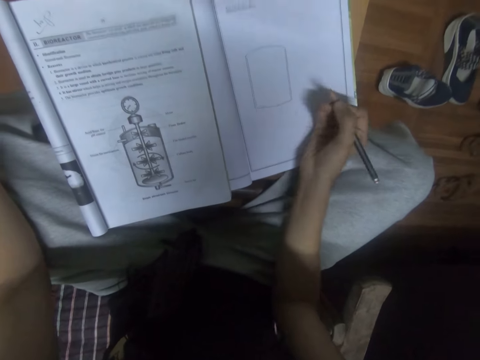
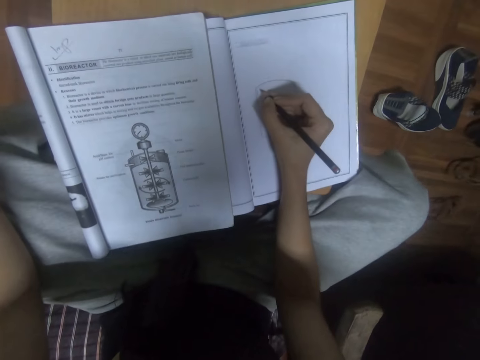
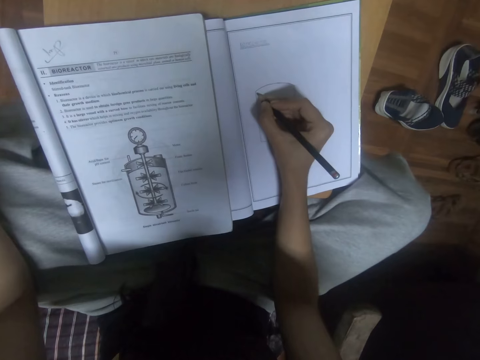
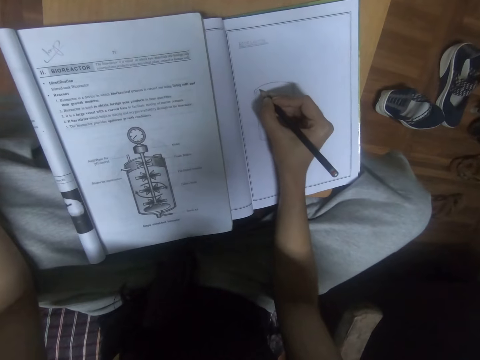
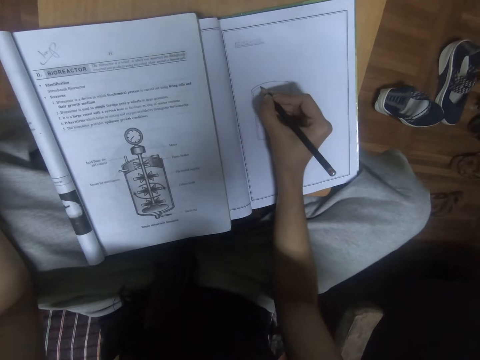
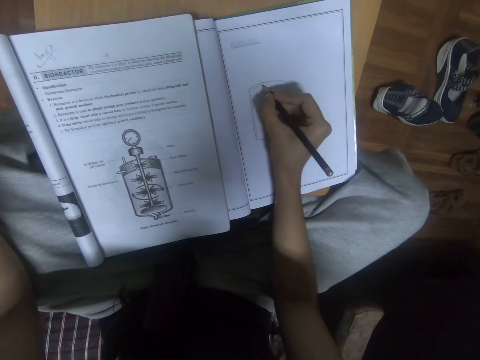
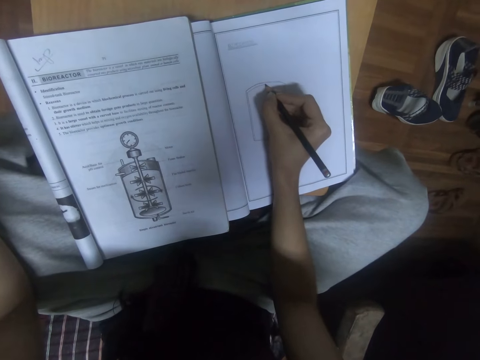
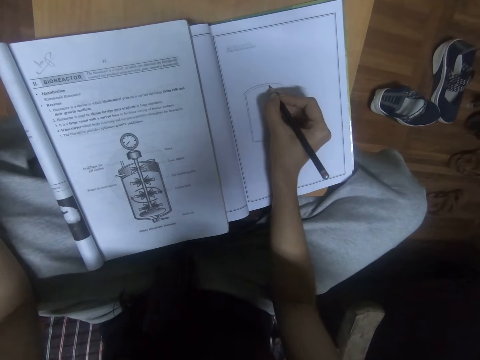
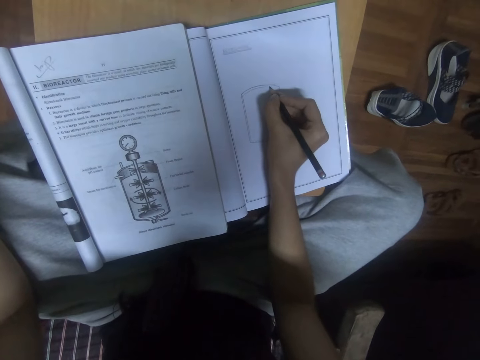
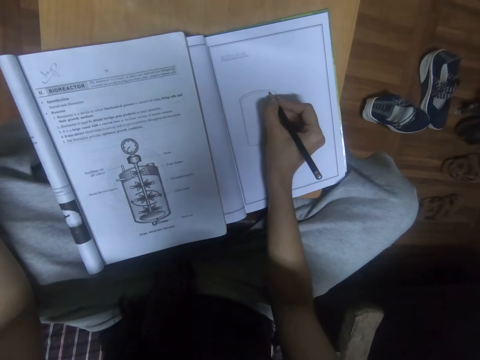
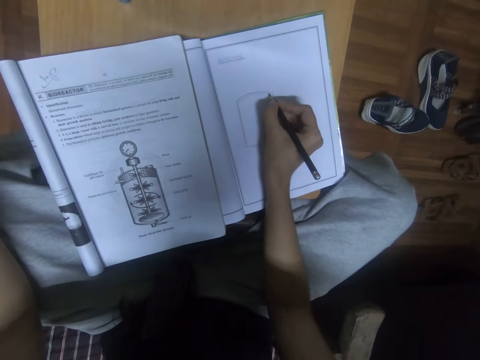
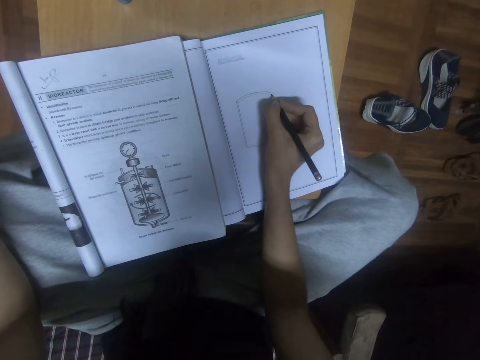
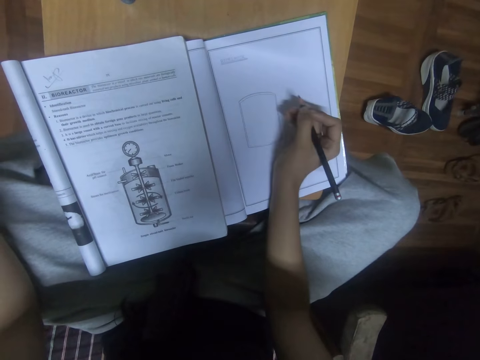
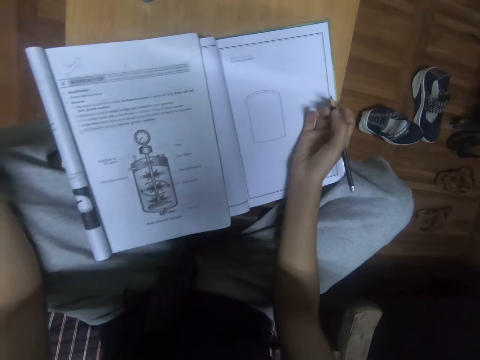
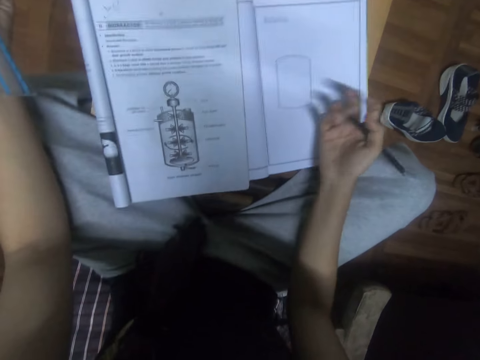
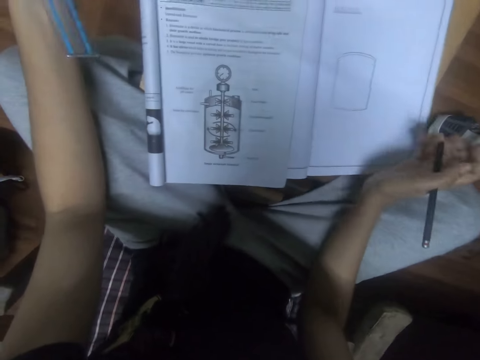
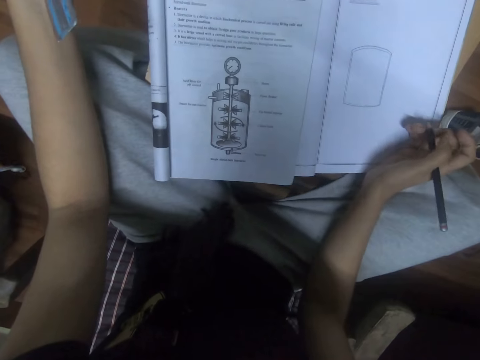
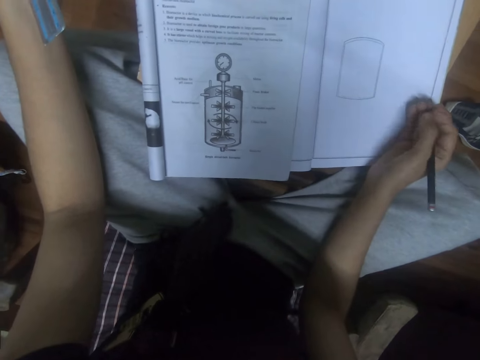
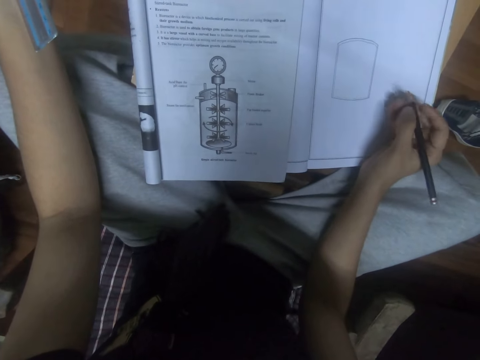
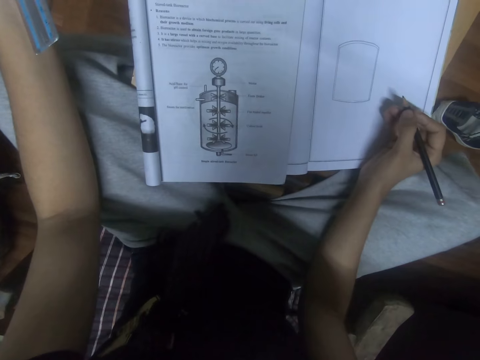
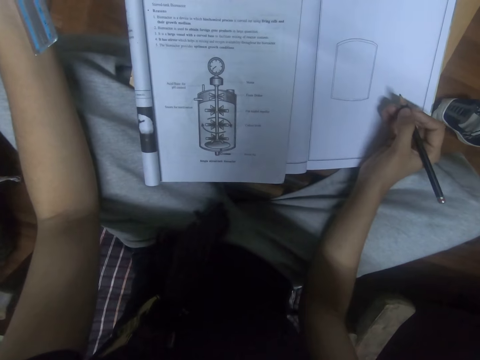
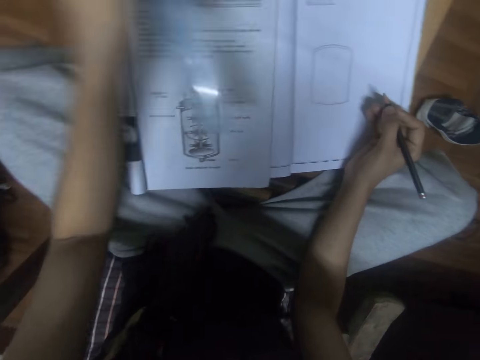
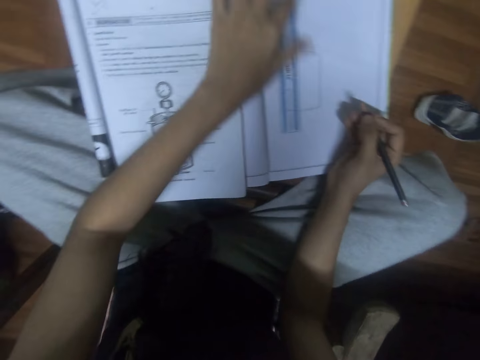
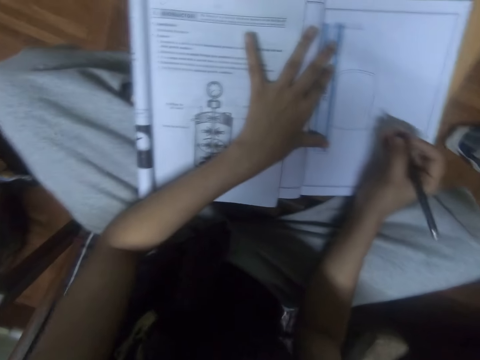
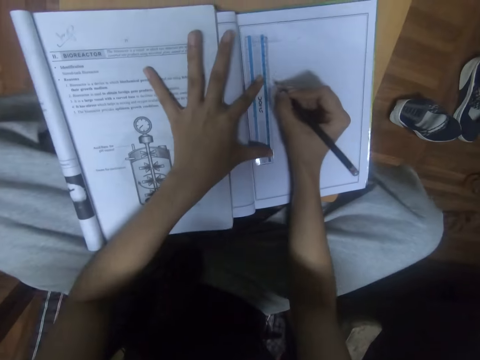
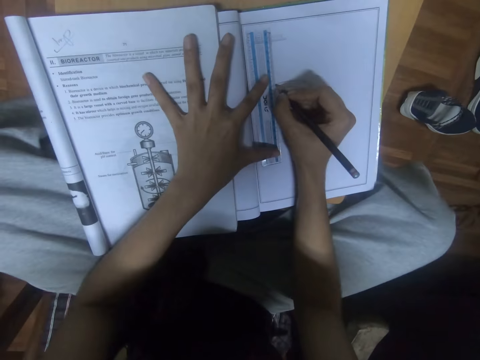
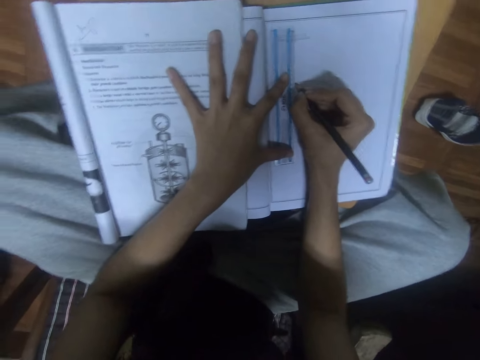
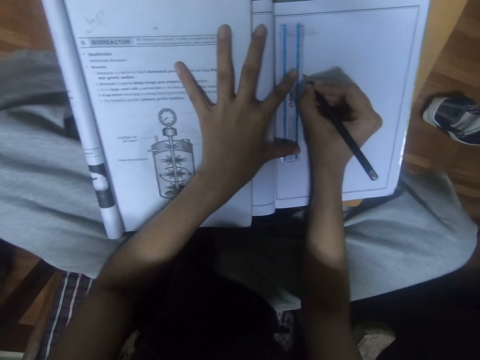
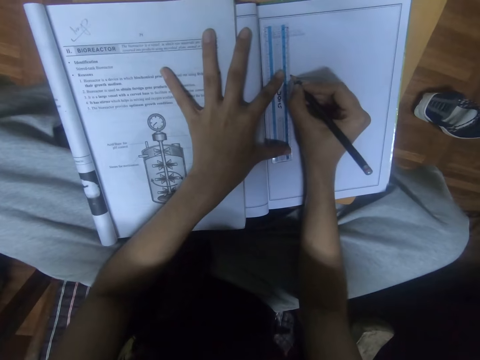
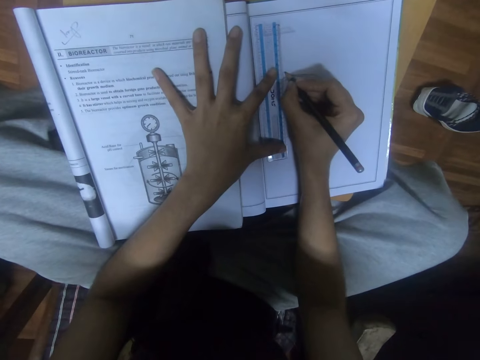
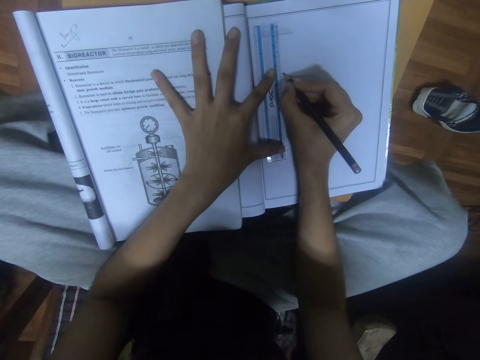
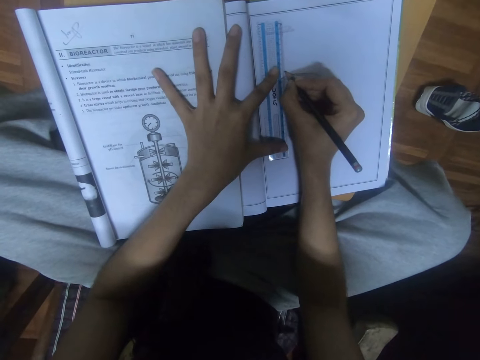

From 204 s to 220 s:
The camera wearer looks at the drawing. They check the book. They place the ruler on the book. They draw on the book.

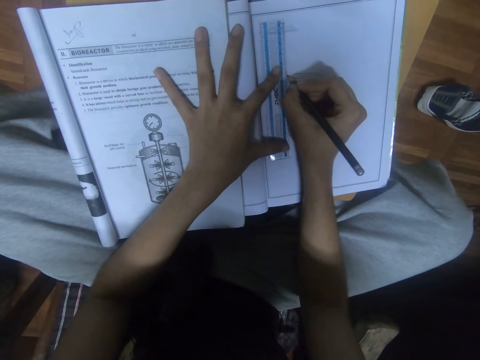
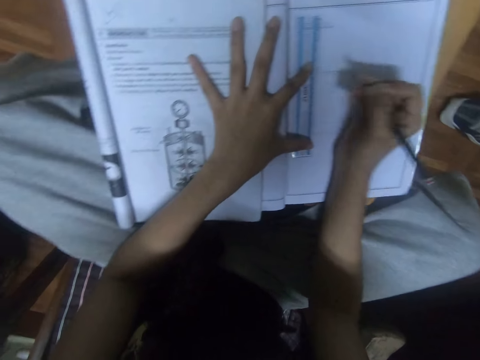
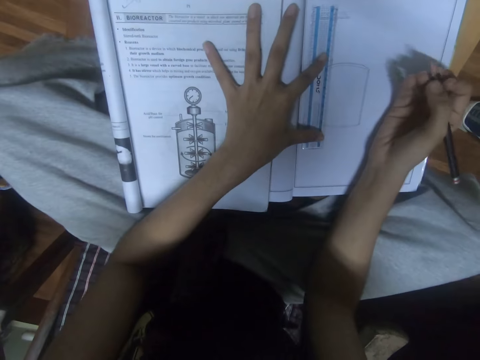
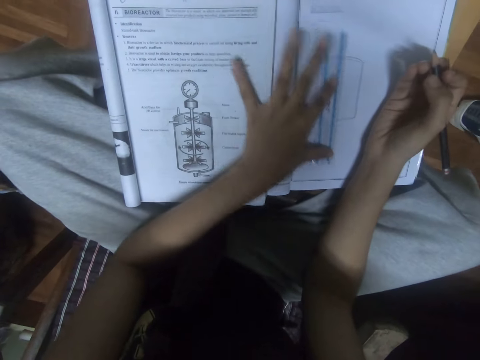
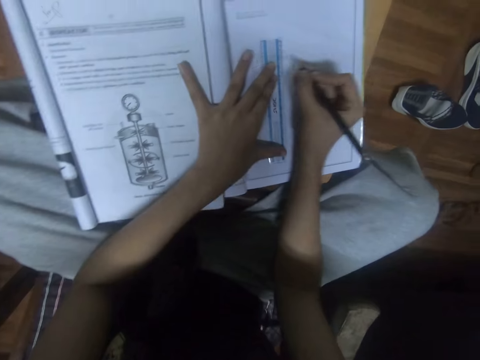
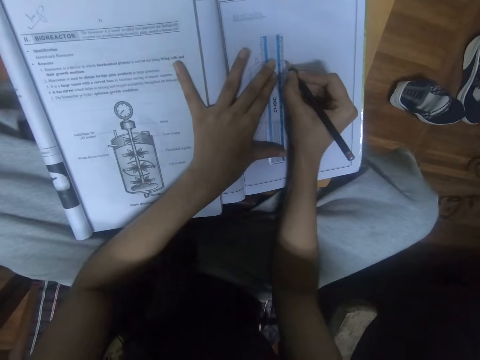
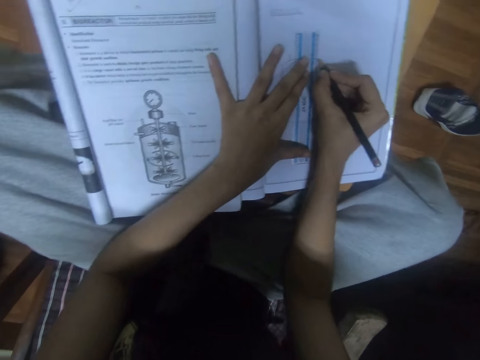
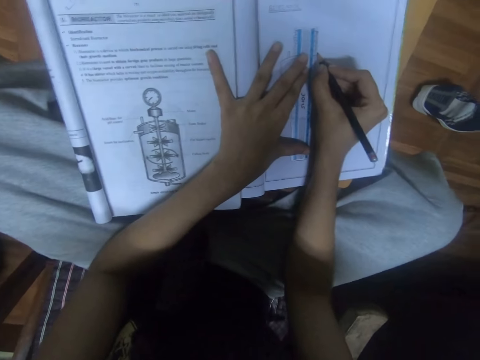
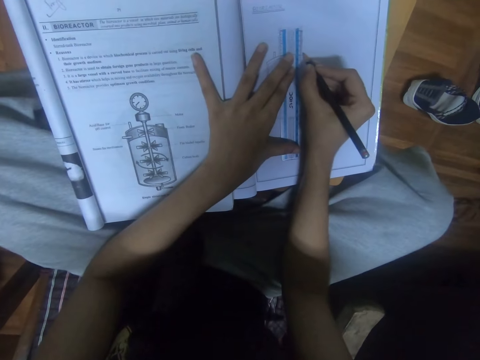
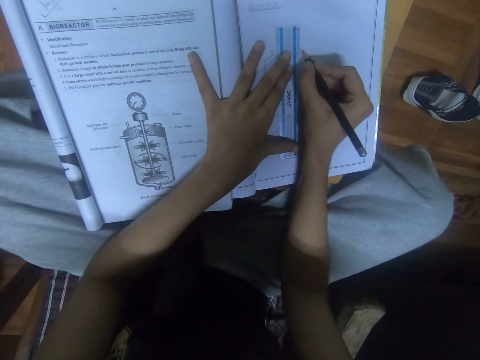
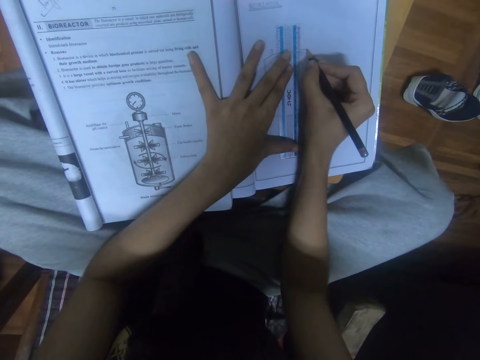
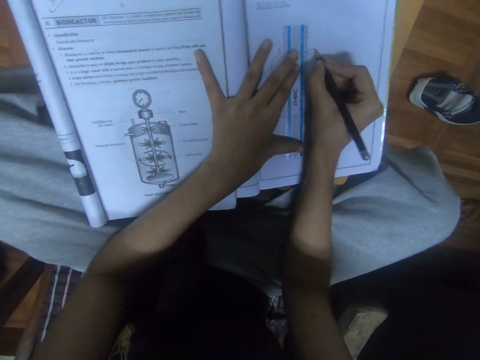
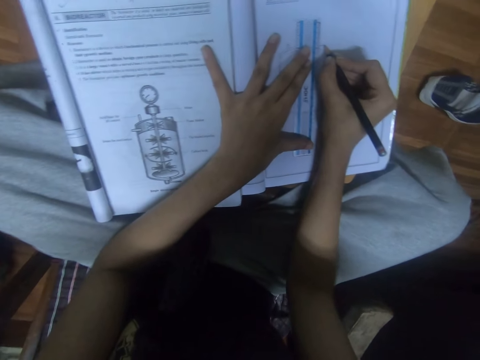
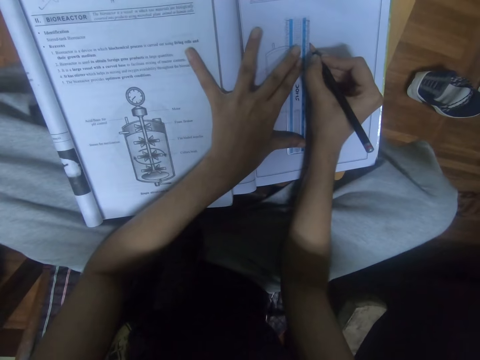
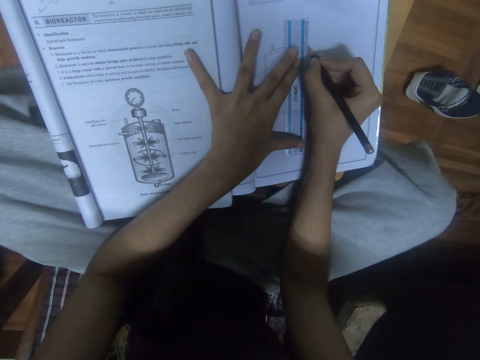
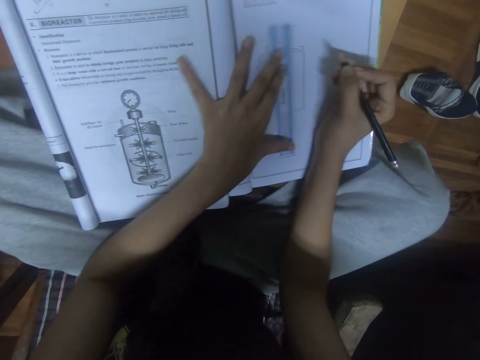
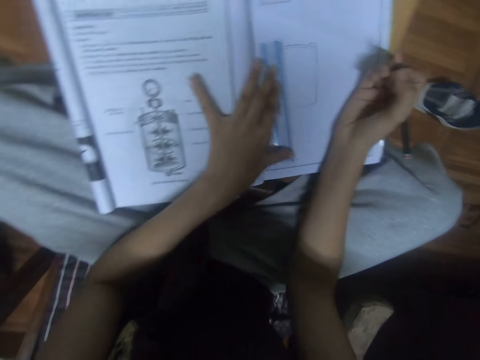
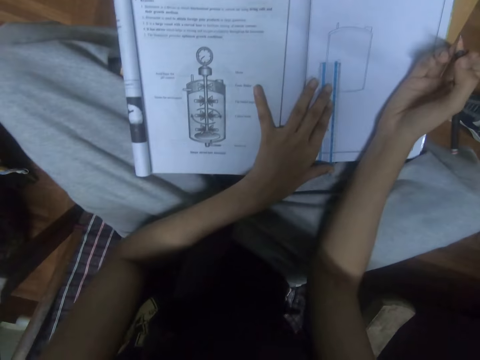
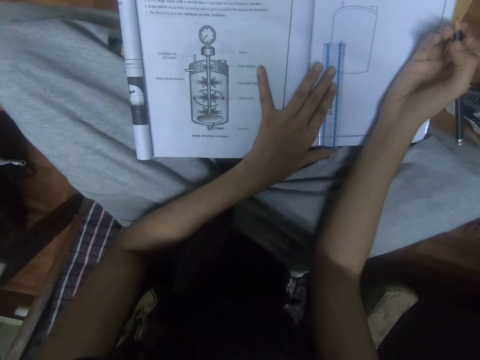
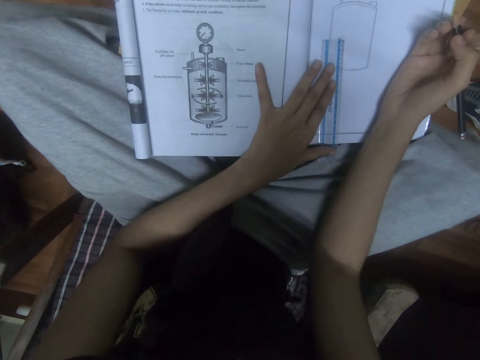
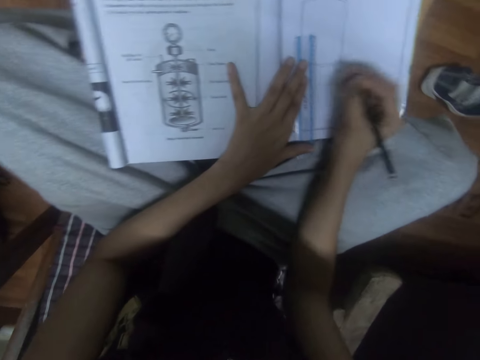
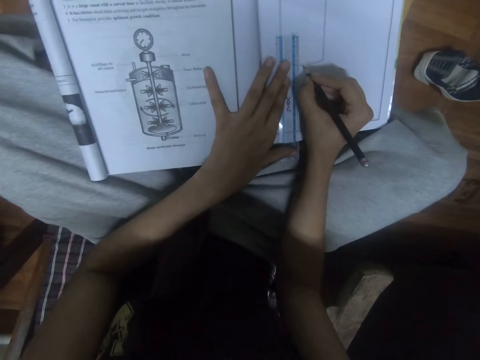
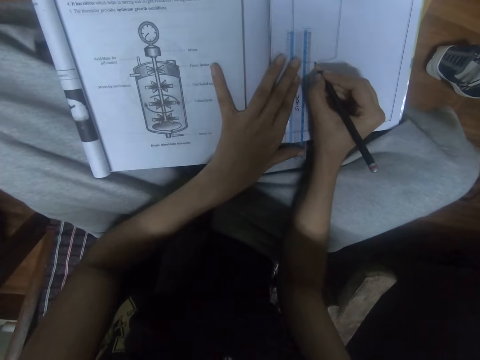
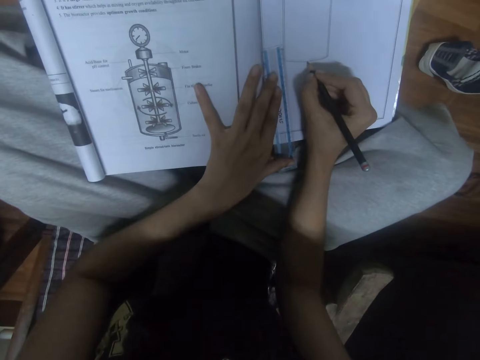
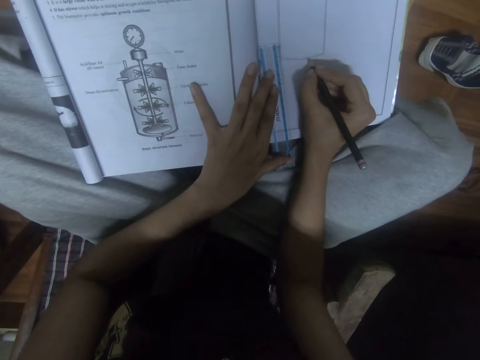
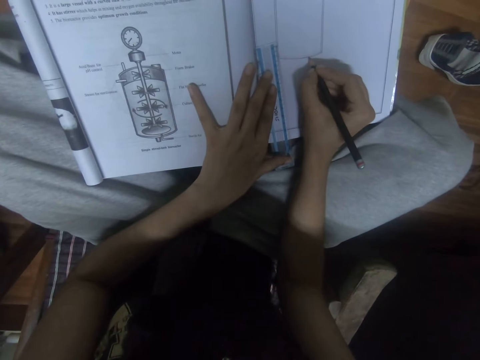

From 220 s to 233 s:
The camera wearer looks at the diagram on the textbook. They draw on the notebook. They move the ruler on the notebook. They draw on the notebook.
